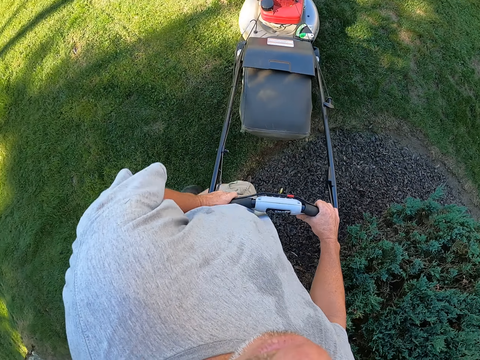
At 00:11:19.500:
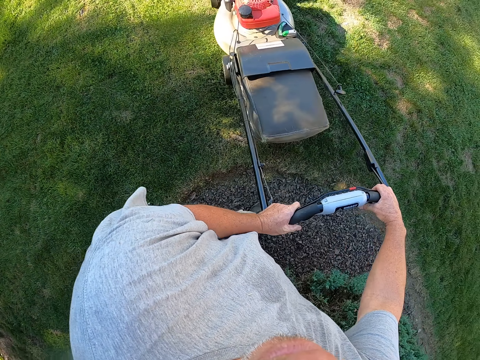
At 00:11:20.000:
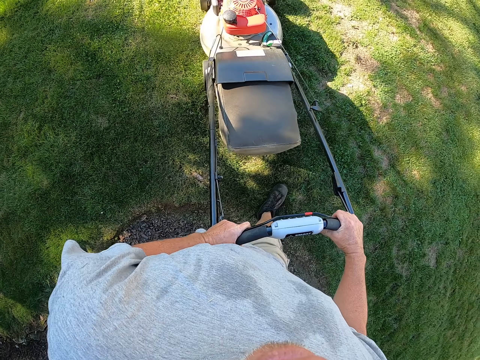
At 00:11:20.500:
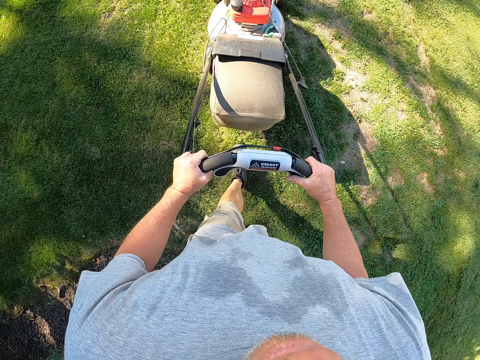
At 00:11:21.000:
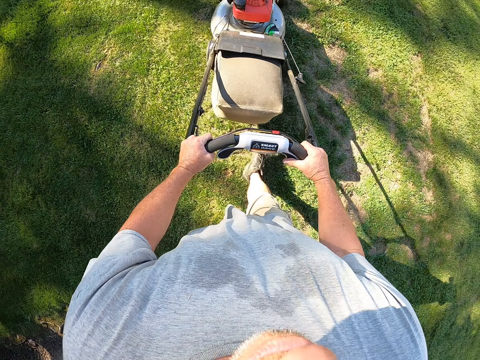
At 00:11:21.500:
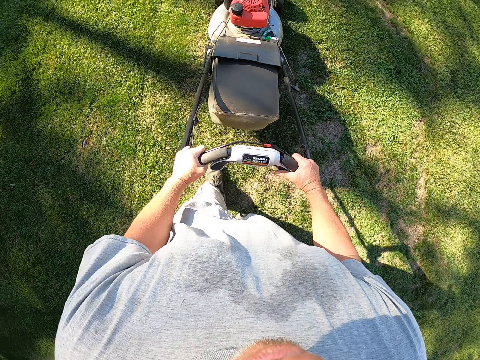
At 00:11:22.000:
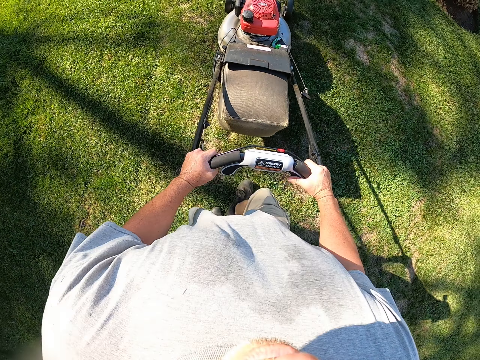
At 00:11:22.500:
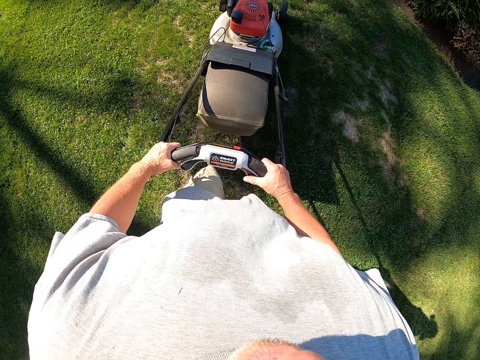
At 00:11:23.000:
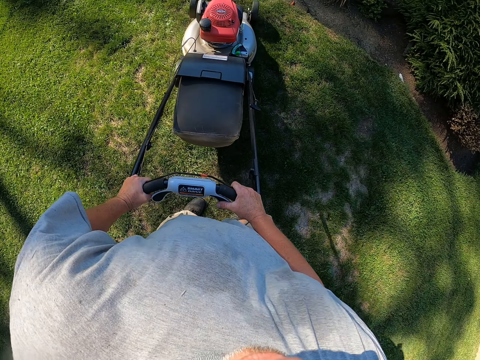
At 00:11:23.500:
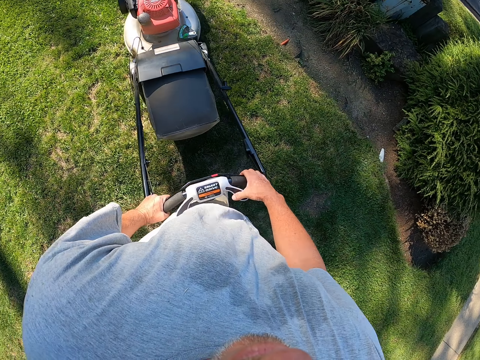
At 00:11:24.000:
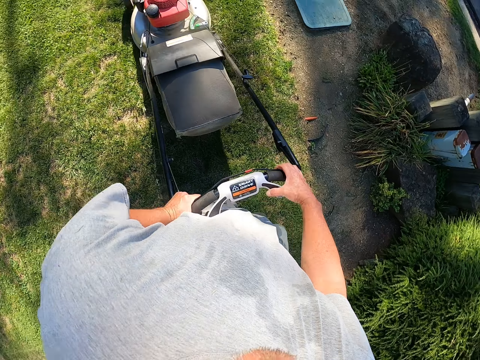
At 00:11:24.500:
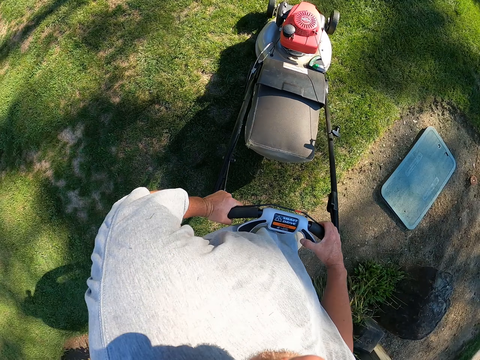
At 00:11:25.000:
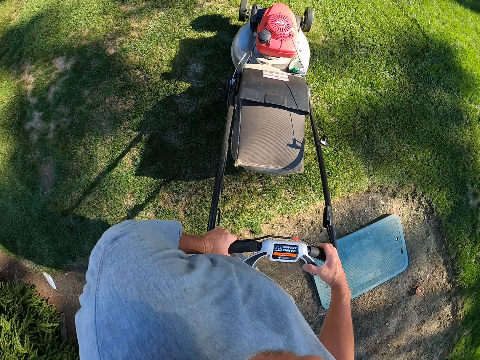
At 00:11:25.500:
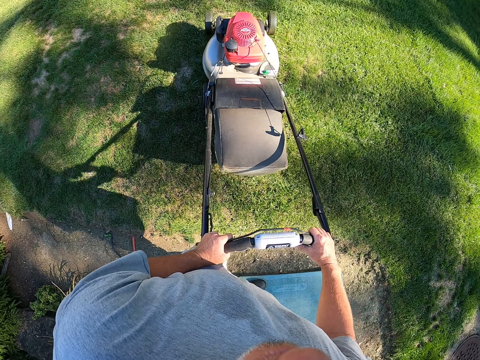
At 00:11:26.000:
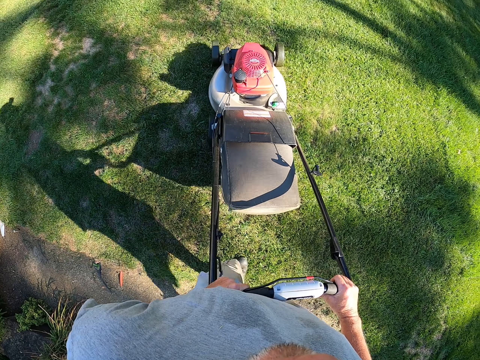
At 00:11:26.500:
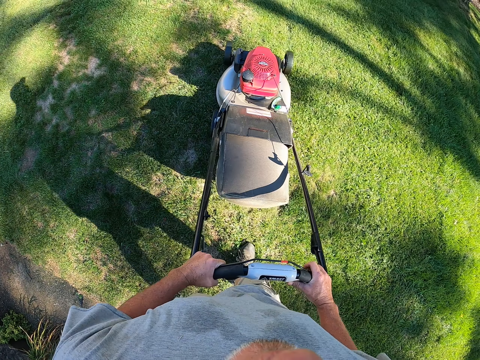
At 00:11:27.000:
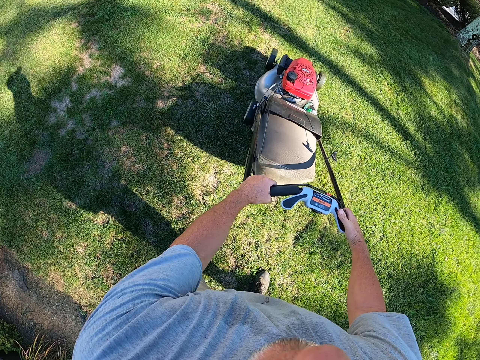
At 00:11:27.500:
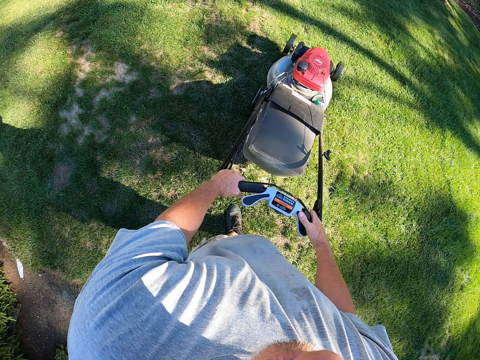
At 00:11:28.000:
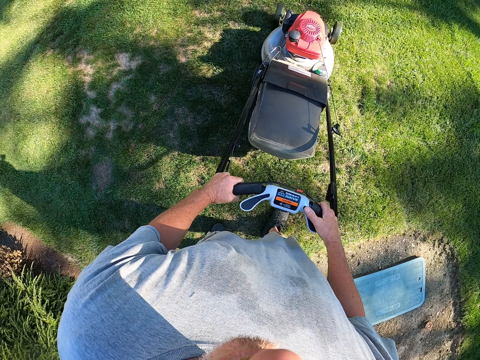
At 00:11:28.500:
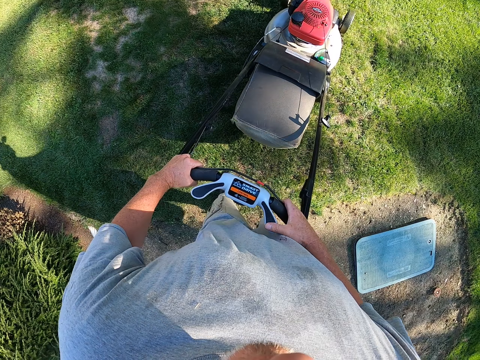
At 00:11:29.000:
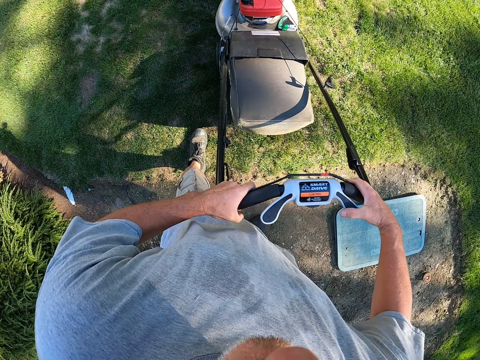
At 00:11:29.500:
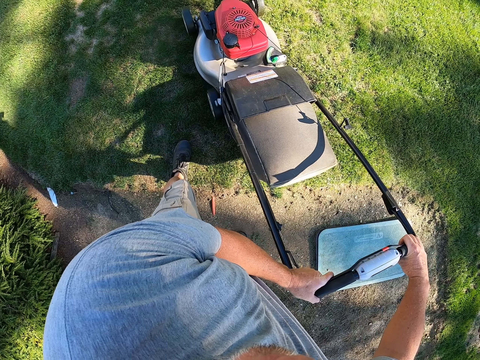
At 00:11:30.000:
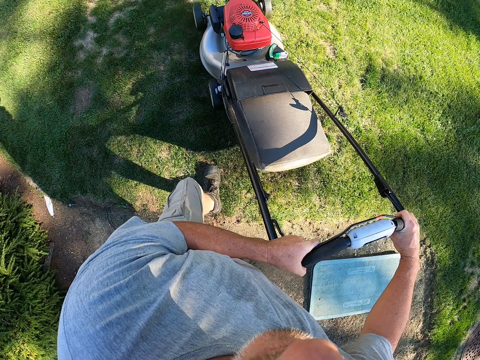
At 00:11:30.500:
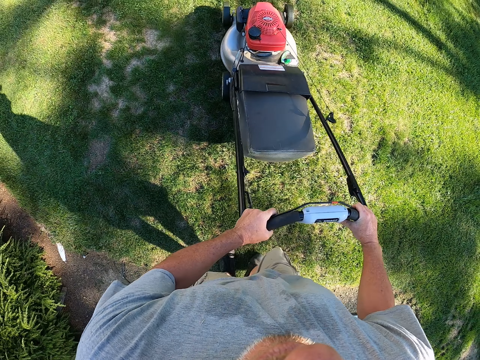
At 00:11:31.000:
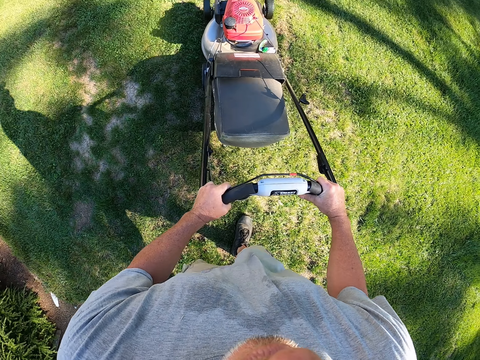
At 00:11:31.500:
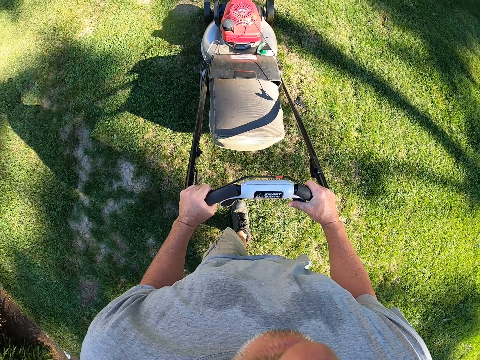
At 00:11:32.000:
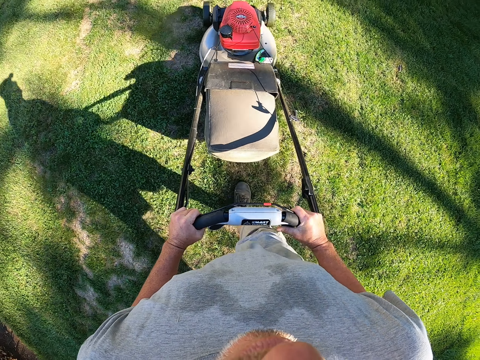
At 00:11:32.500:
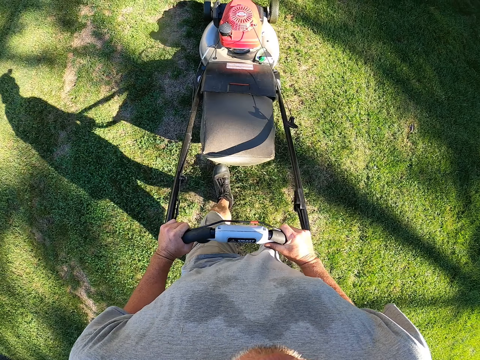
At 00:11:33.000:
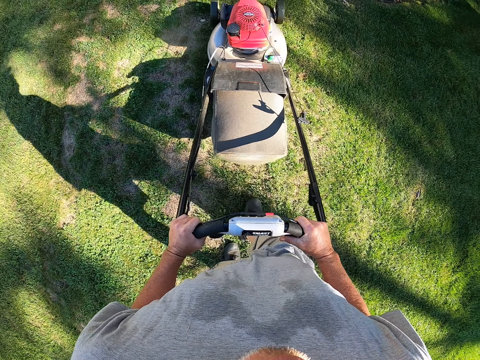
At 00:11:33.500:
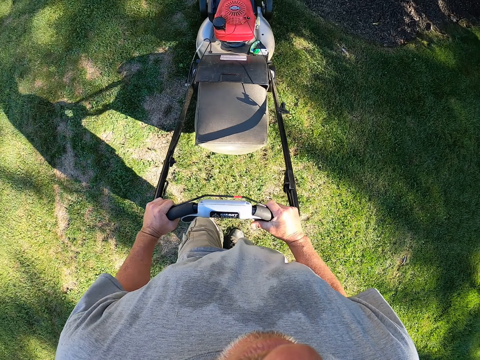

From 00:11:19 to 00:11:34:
The camera wearer changes direction. They trim grass on the compound. They change direction. They trim the grass on the compound.

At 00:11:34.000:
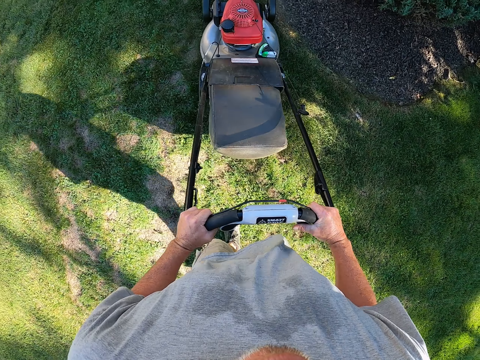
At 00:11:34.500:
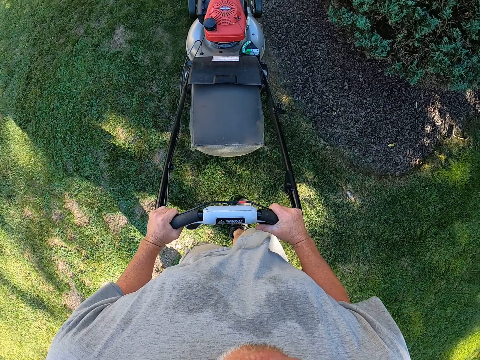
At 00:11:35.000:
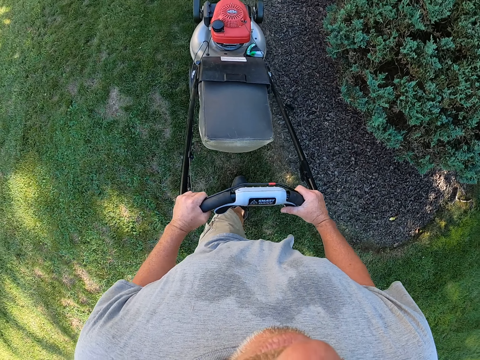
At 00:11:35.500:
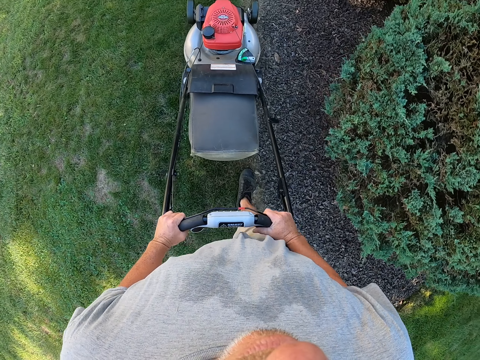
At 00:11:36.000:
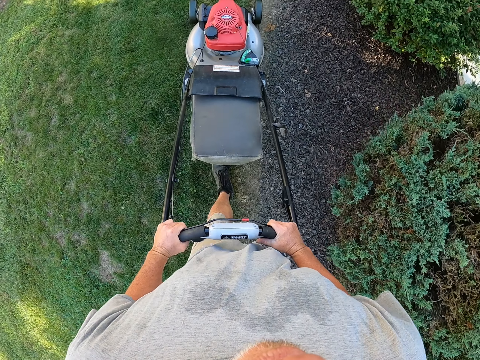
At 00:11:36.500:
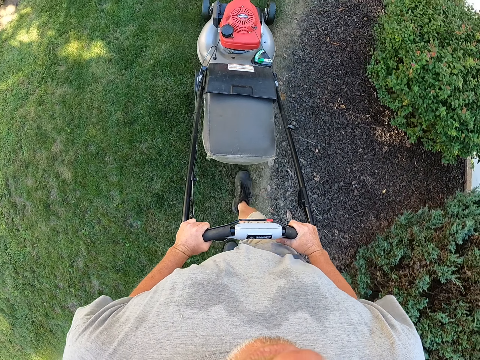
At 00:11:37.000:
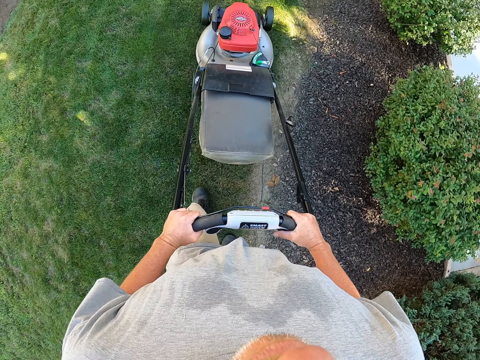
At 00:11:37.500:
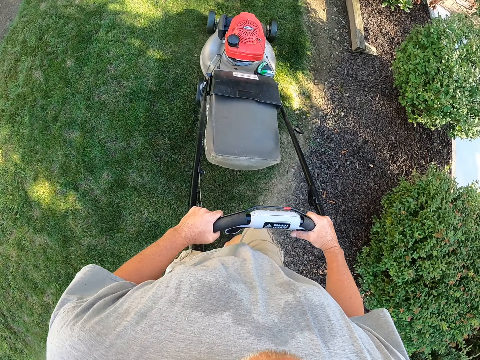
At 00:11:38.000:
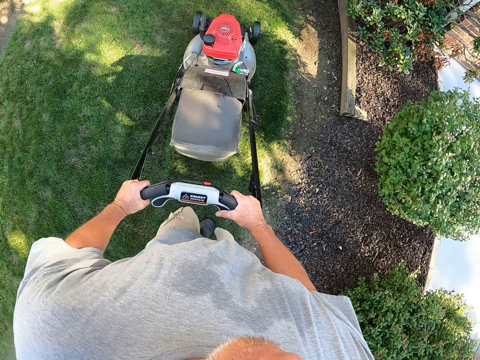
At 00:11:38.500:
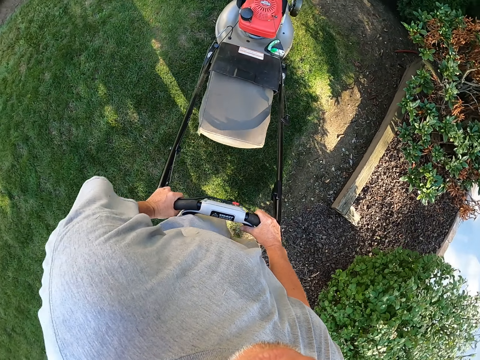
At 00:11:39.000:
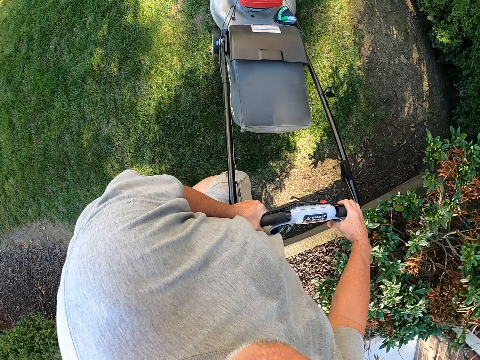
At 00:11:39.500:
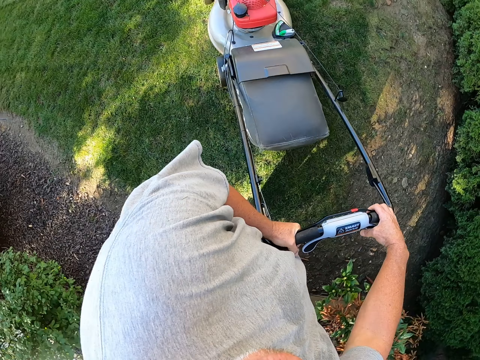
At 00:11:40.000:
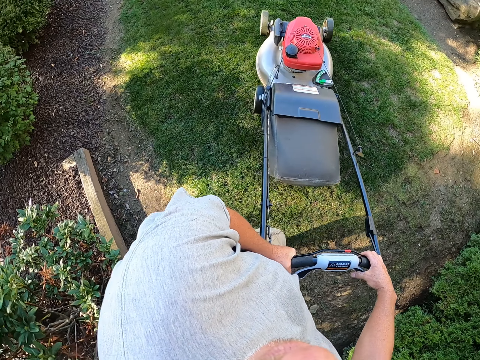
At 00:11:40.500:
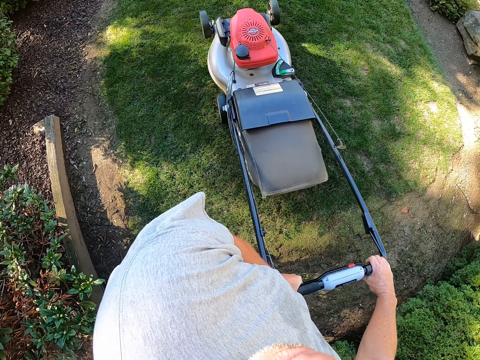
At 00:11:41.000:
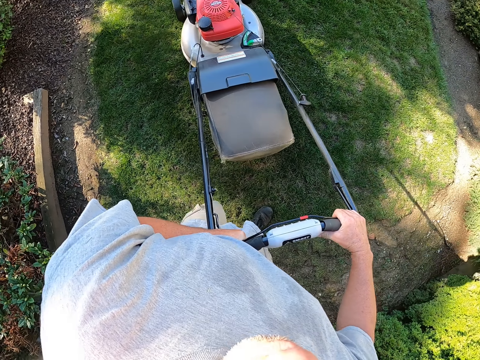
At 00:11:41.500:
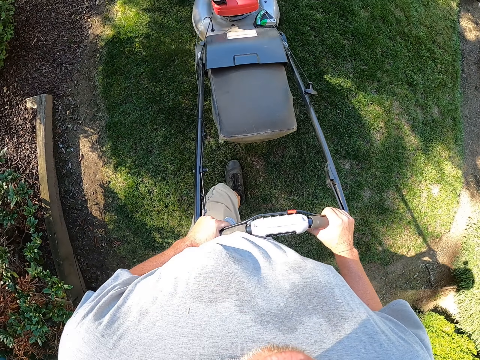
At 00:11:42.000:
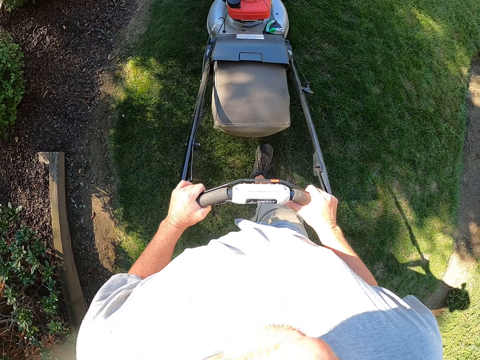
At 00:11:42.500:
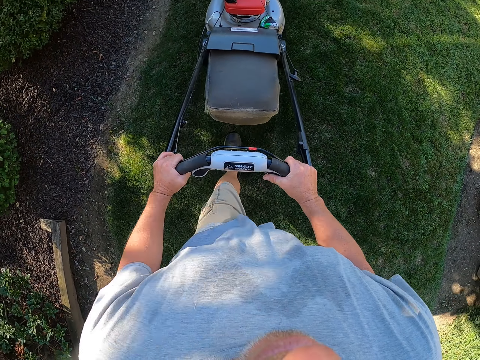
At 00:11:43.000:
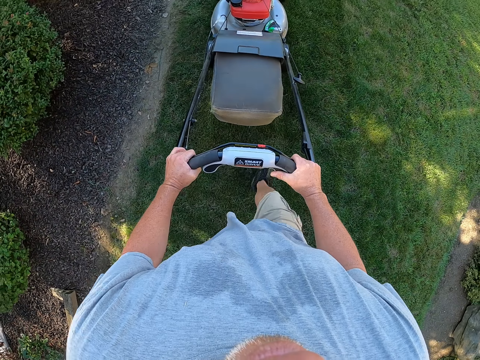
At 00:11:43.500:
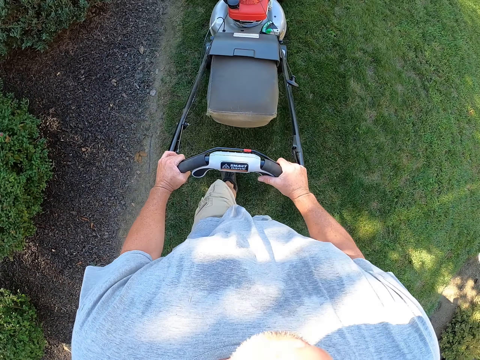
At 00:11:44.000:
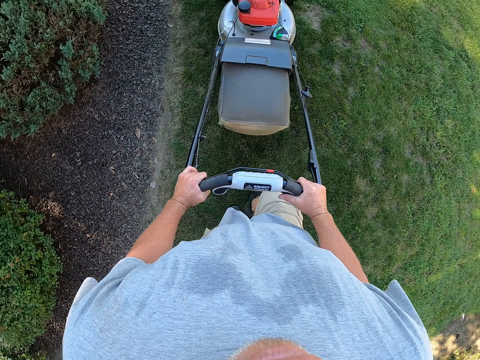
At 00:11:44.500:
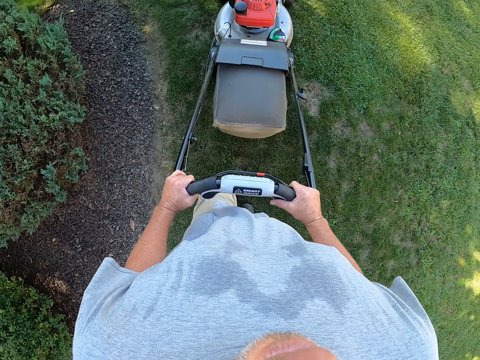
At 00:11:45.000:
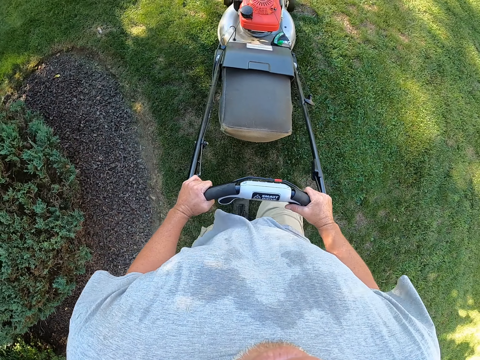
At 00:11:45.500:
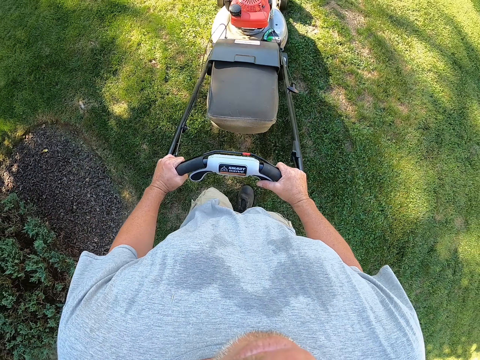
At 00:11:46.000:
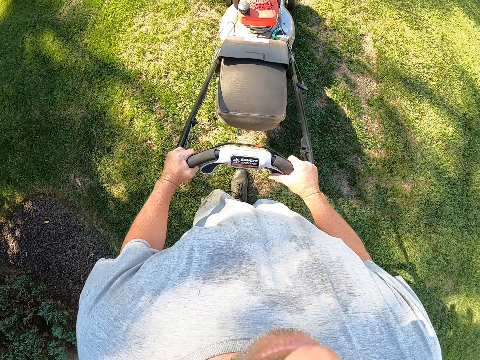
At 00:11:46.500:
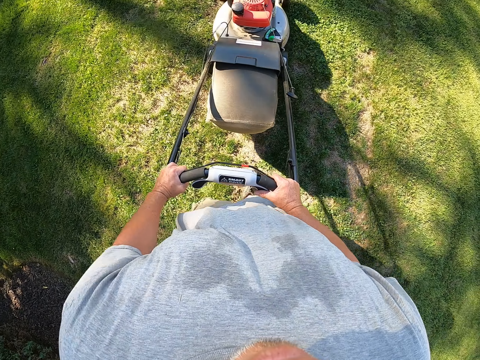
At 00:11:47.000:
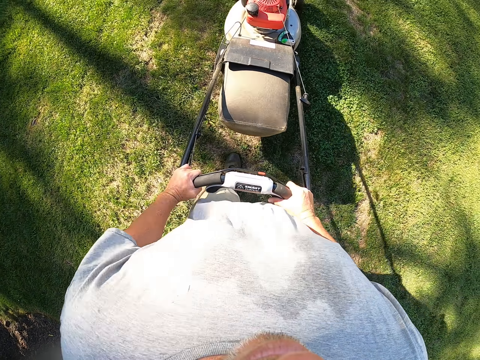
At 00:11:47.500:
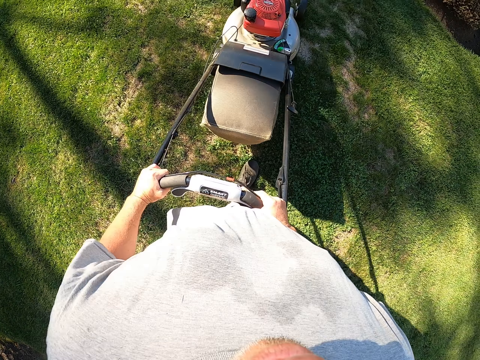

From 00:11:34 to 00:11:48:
The camera wearer changes direction. They trim grass on the compound.
